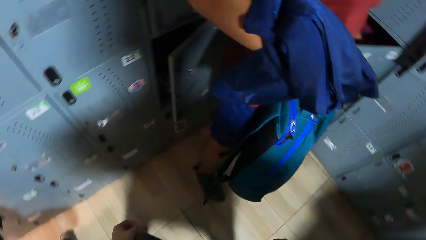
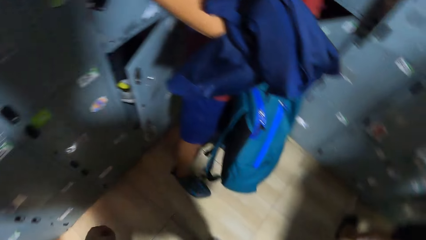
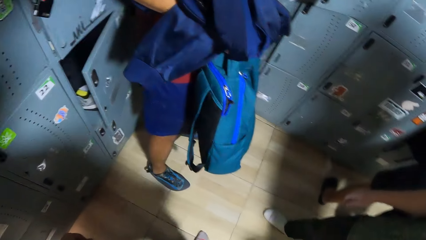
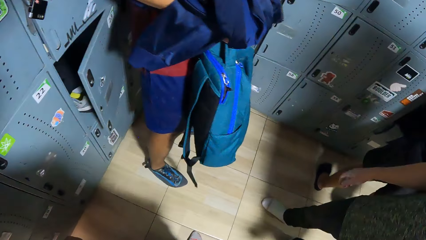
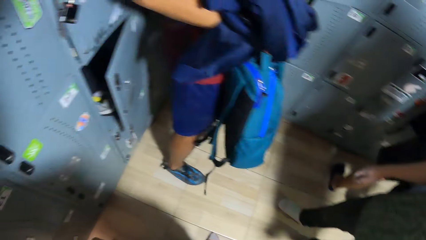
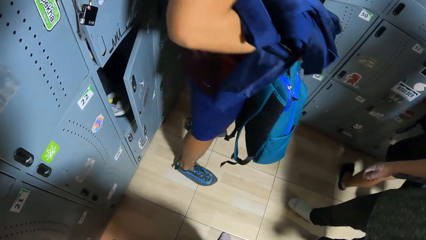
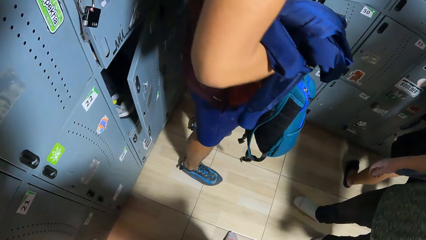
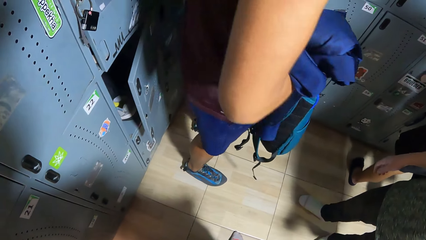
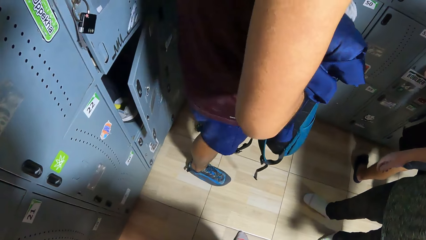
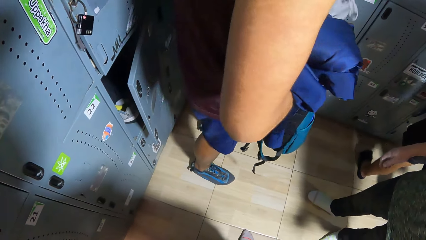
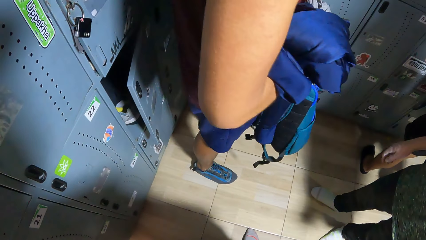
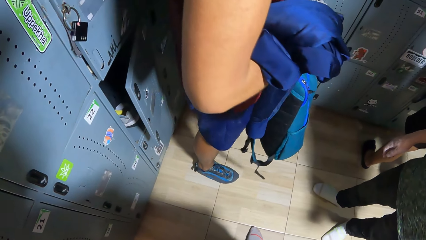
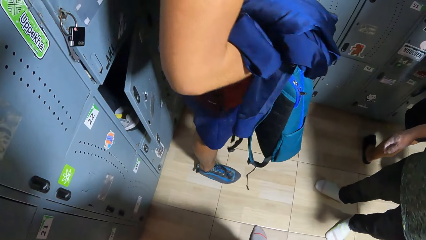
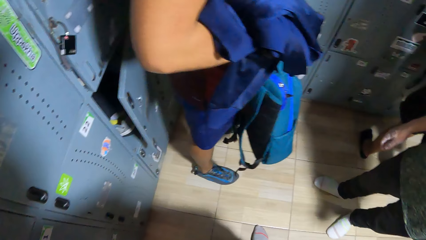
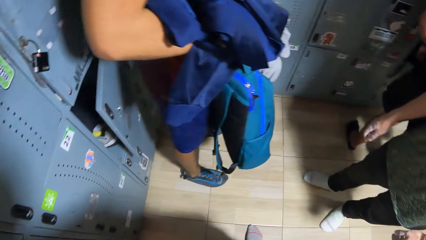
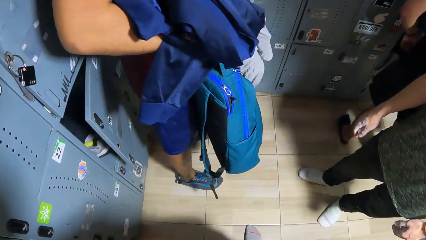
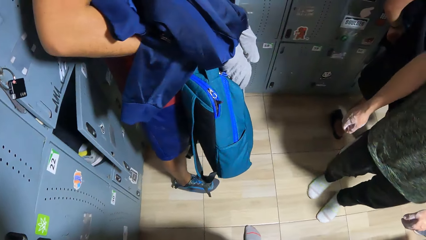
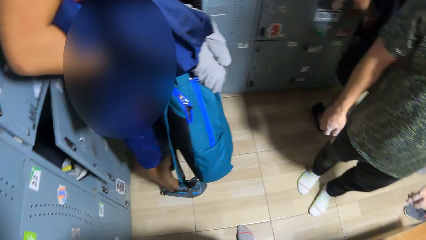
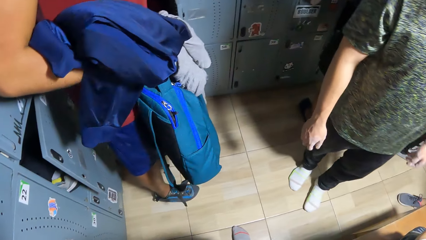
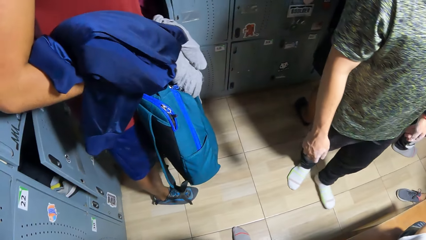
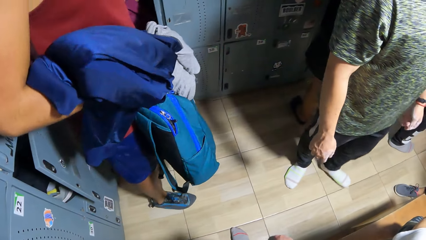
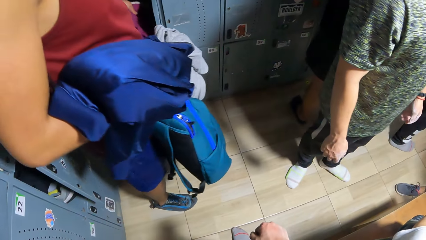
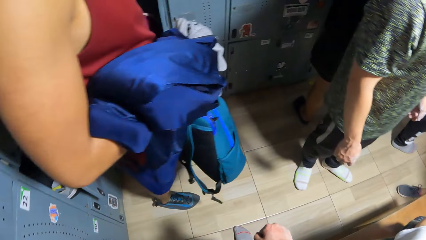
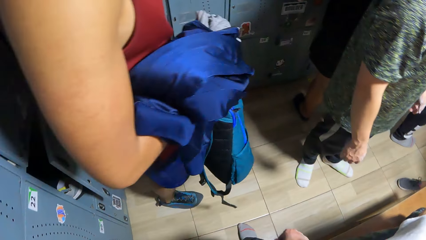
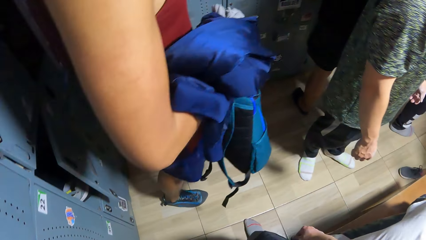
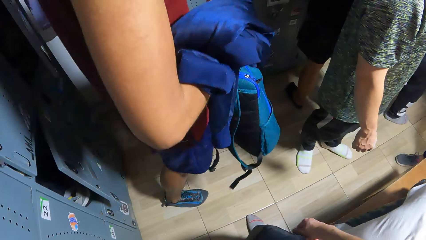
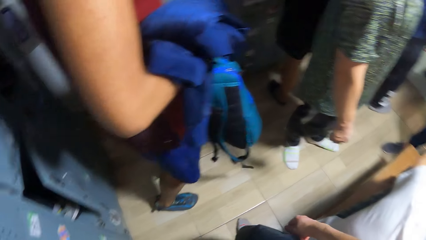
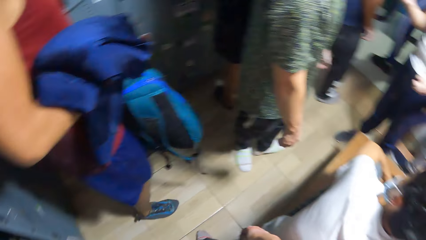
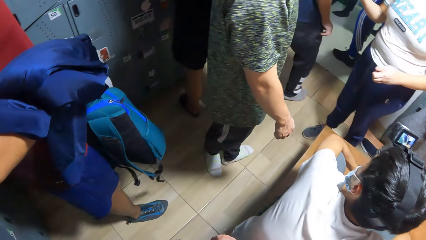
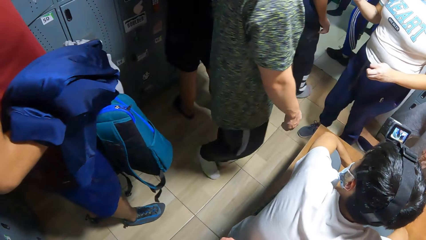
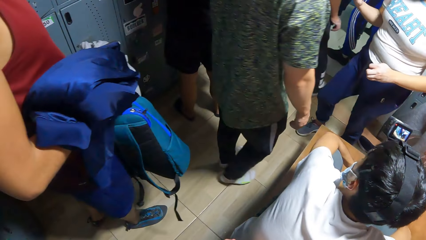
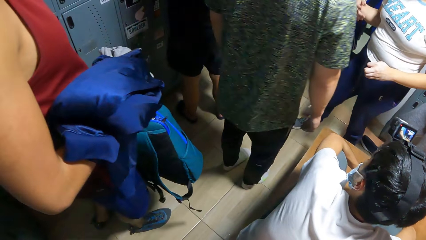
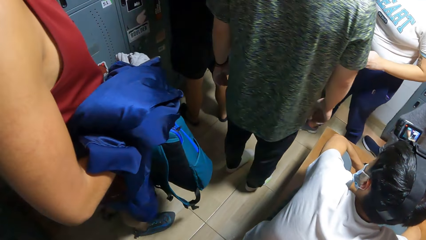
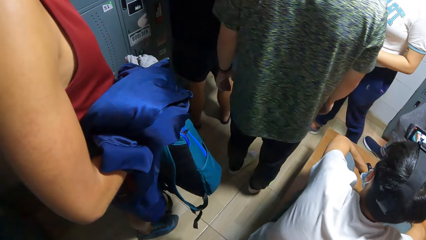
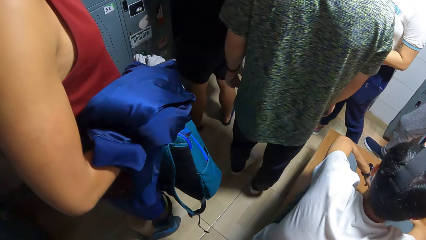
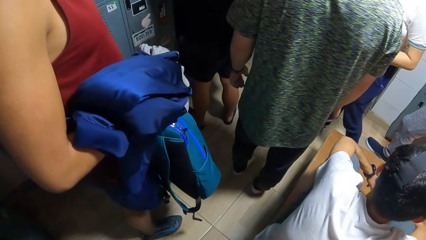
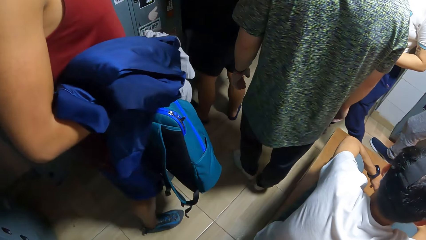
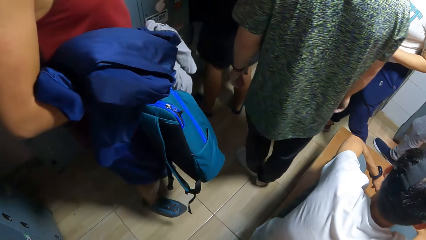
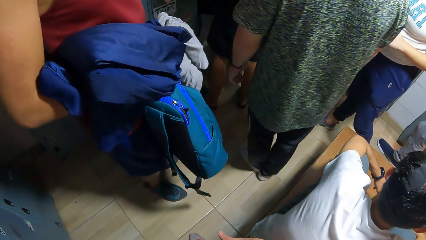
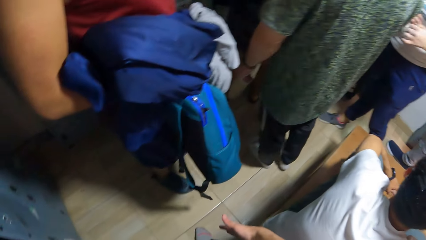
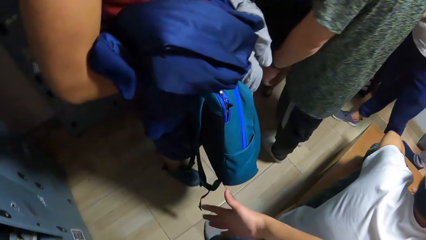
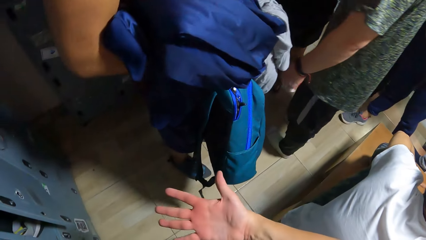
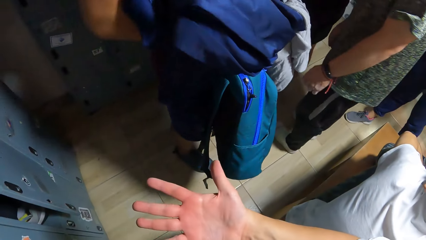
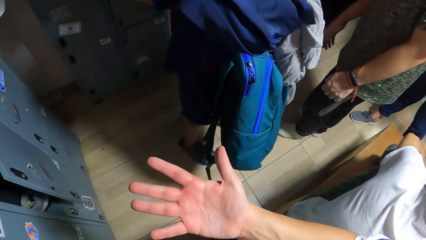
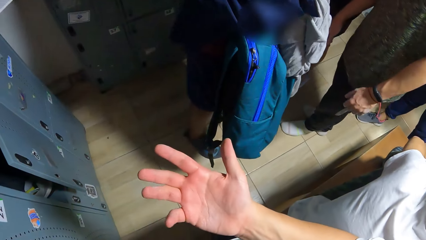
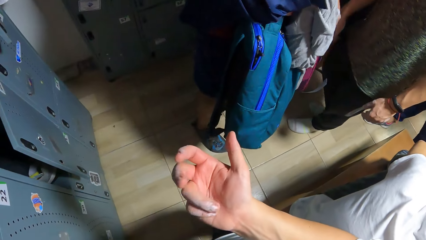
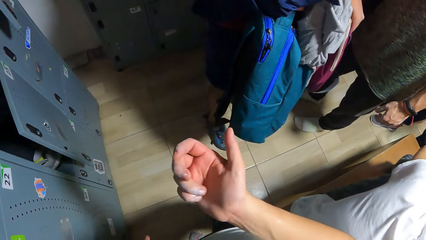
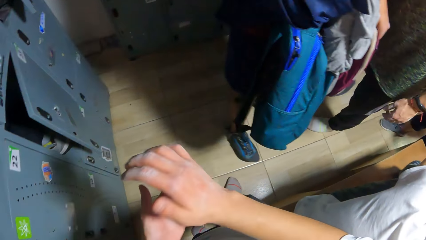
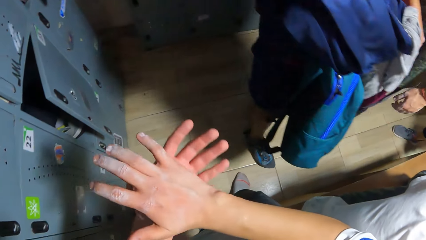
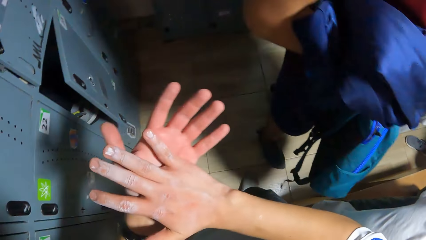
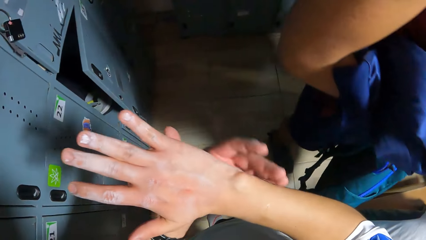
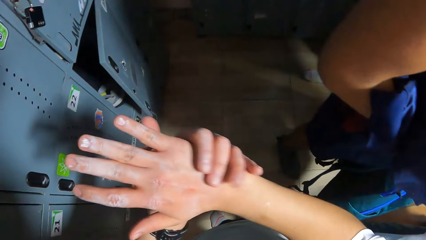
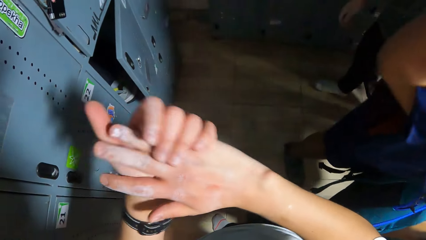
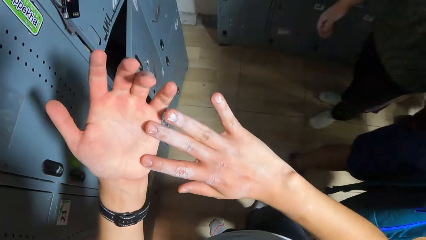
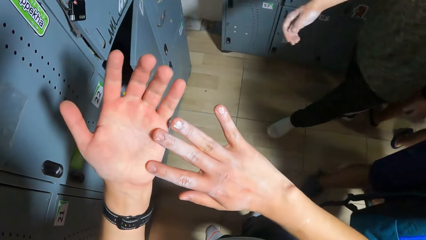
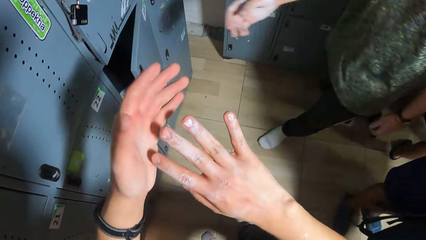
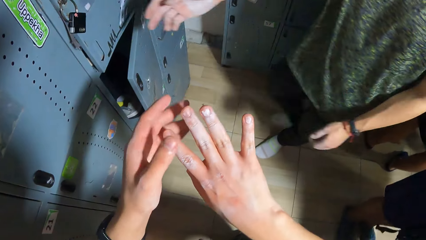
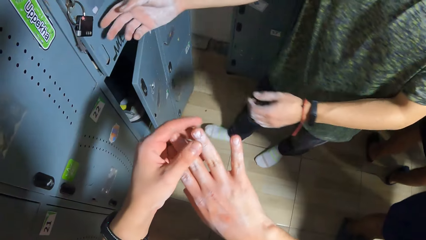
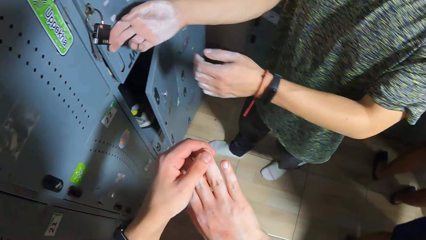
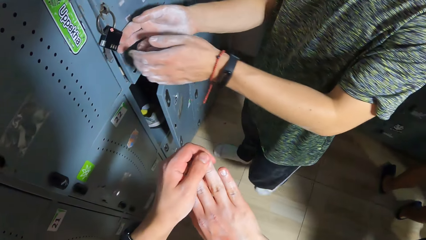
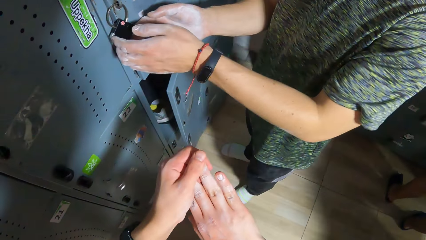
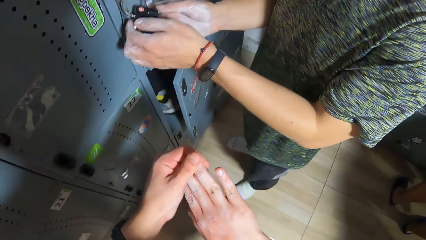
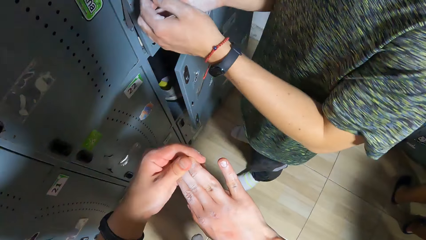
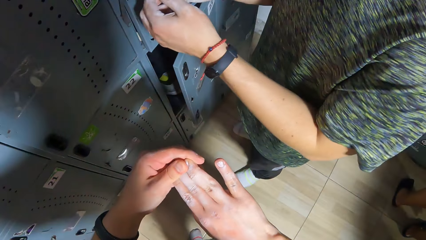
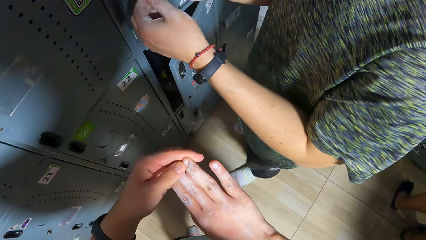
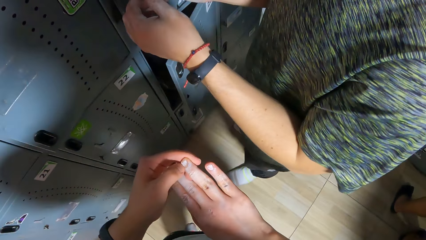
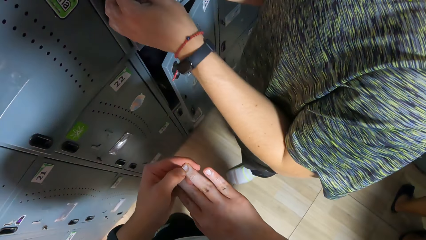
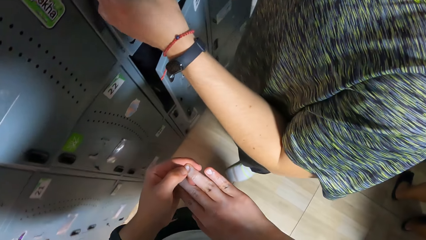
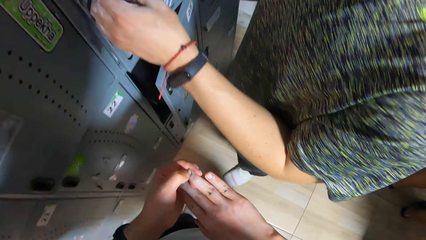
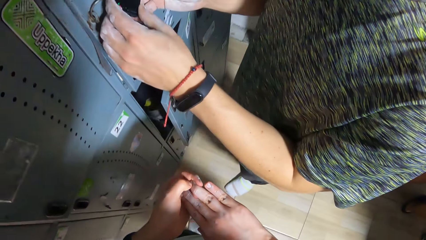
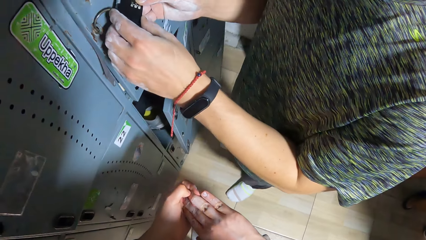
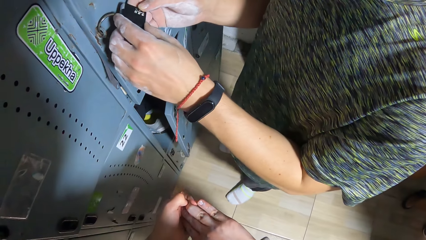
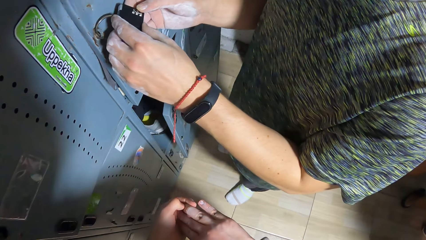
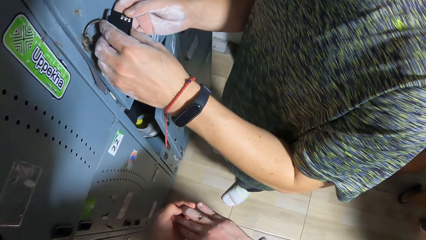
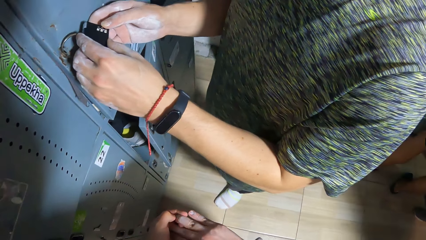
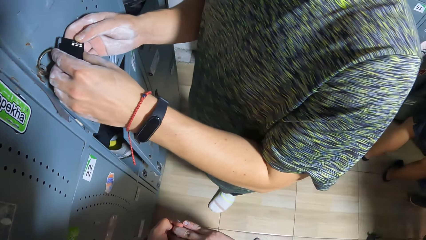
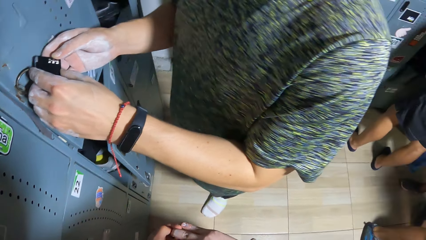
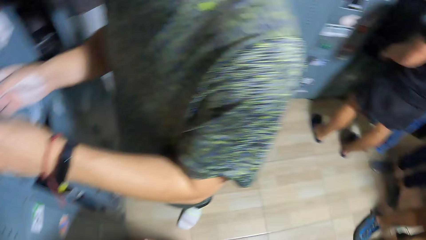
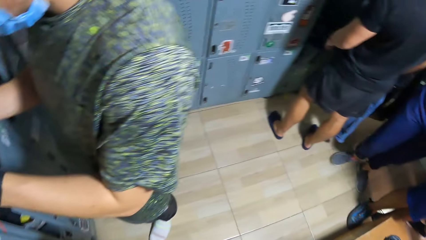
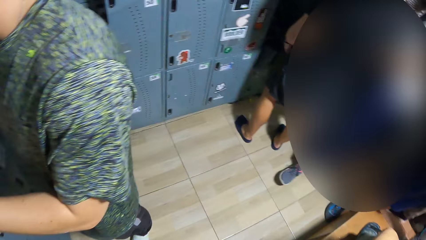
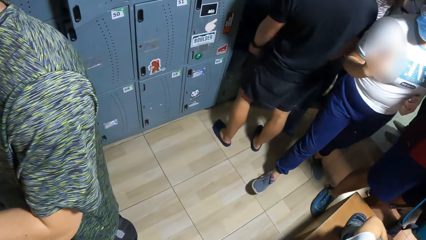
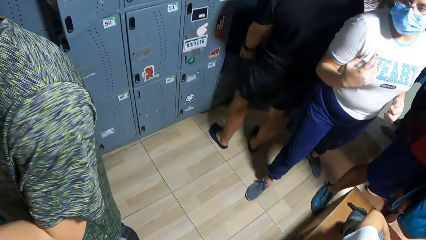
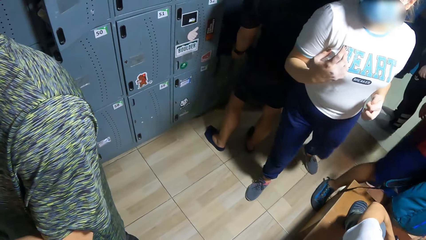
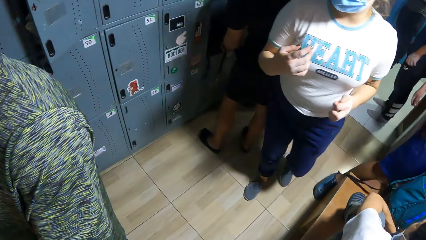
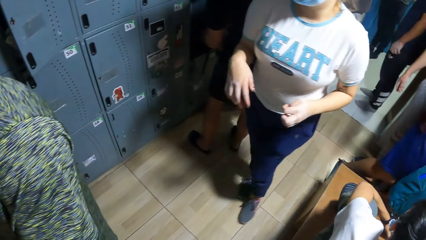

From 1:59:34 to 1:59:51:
The man searches a locker with his left hand. The camera wearer stops along the room. He looks around the room. He looks at his hands and rubs his hands together. Another man unlocks a padlock with both hands.
